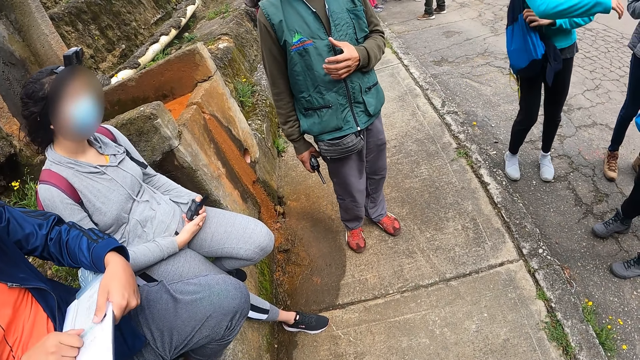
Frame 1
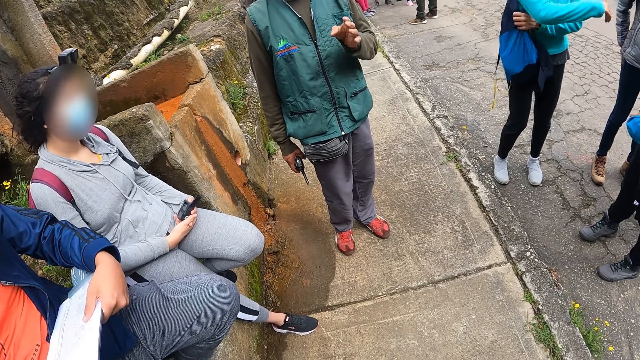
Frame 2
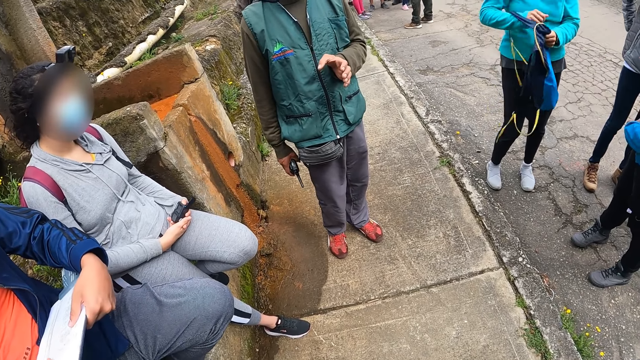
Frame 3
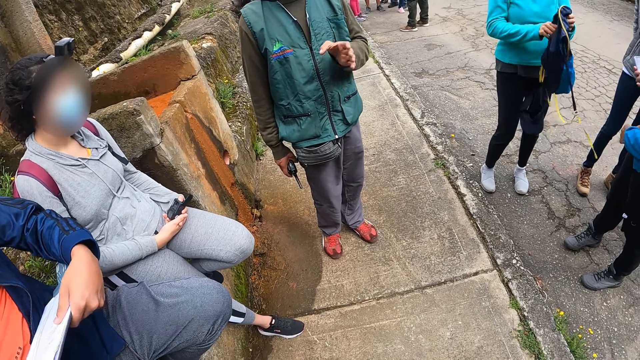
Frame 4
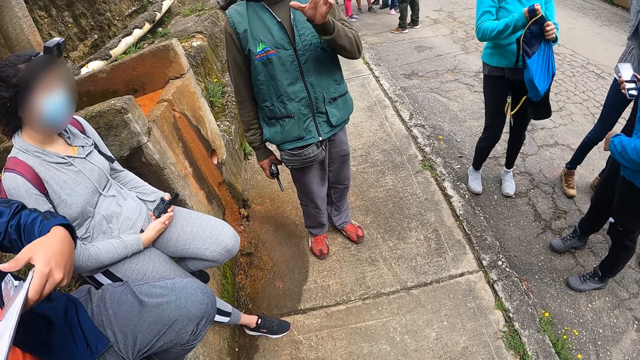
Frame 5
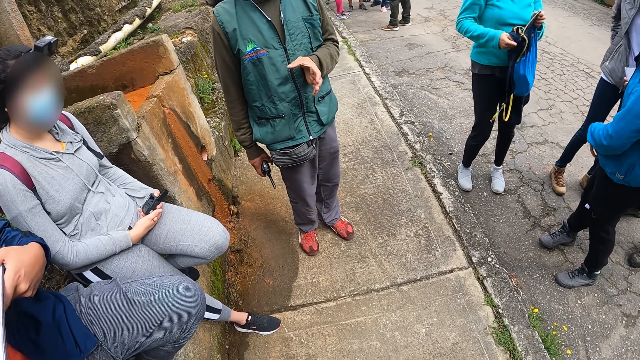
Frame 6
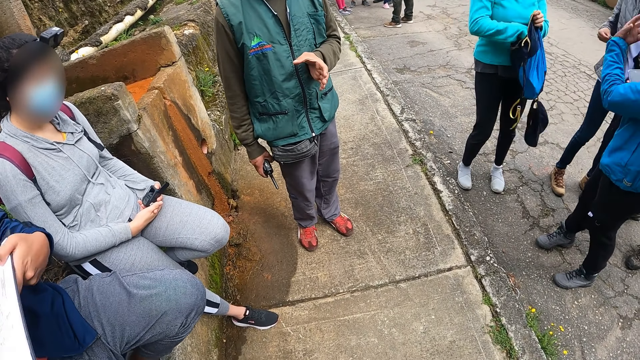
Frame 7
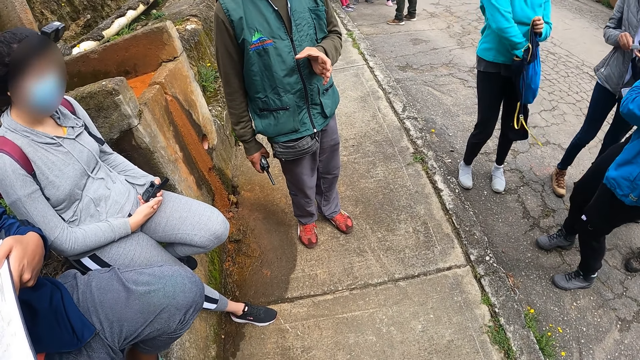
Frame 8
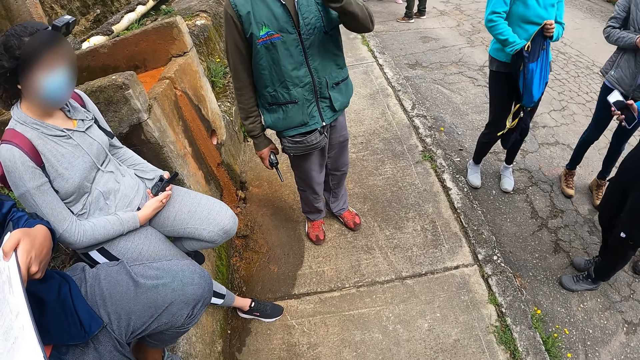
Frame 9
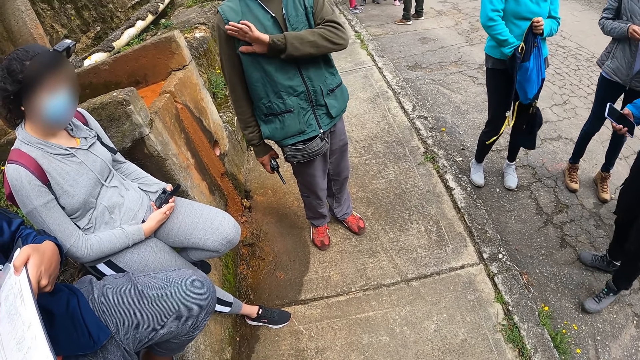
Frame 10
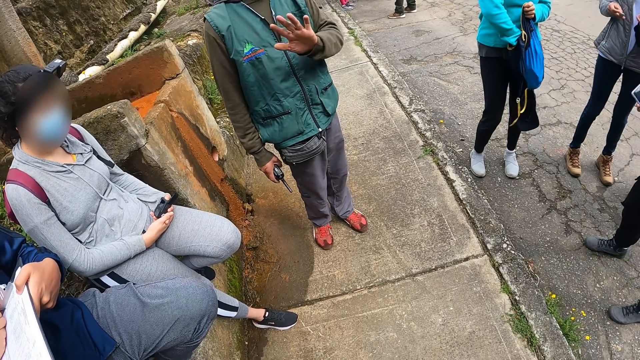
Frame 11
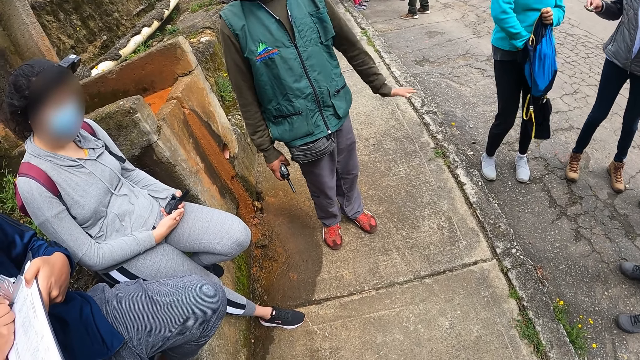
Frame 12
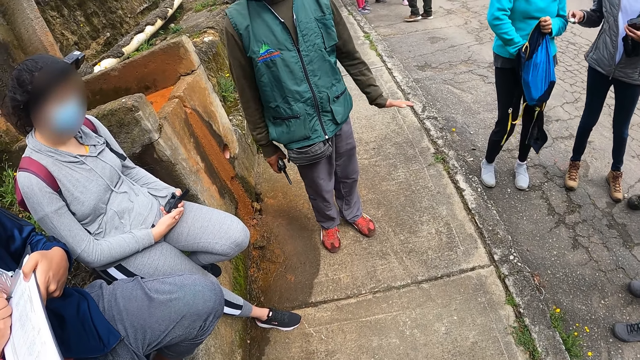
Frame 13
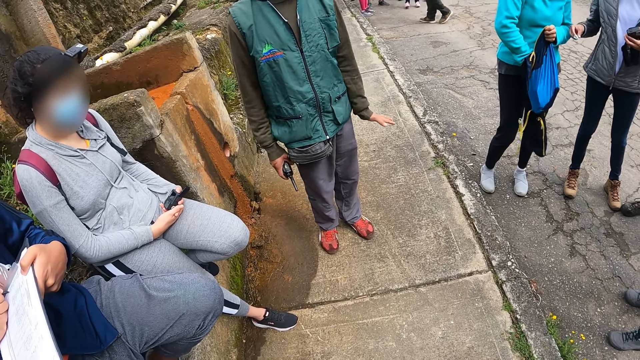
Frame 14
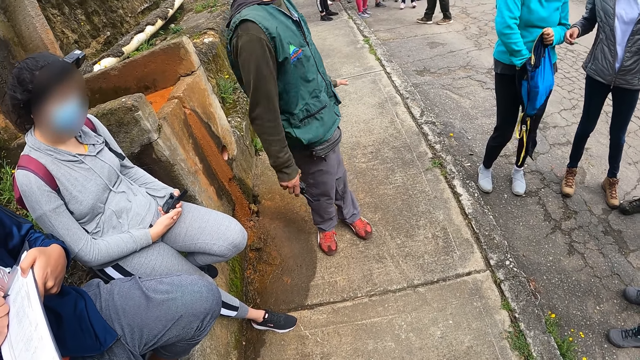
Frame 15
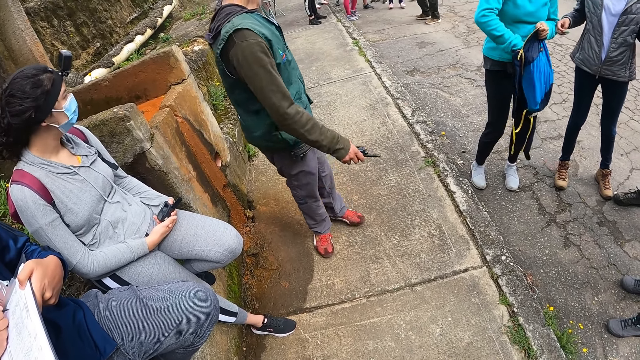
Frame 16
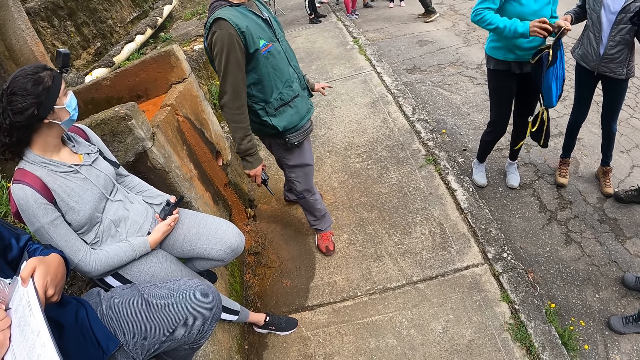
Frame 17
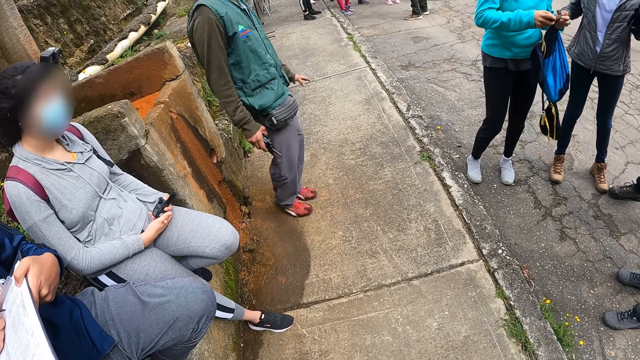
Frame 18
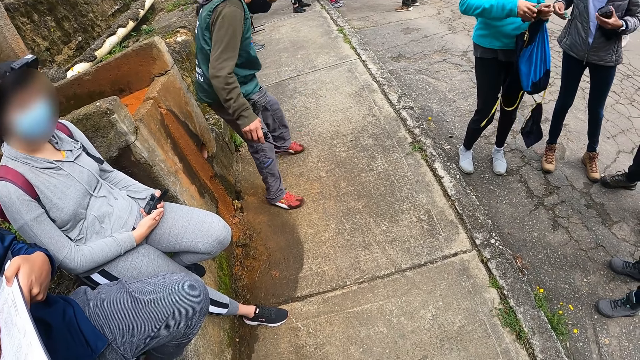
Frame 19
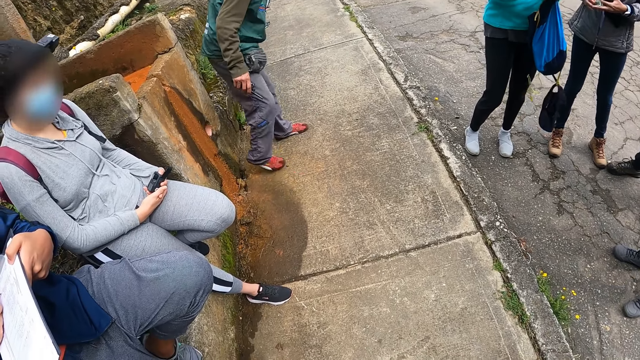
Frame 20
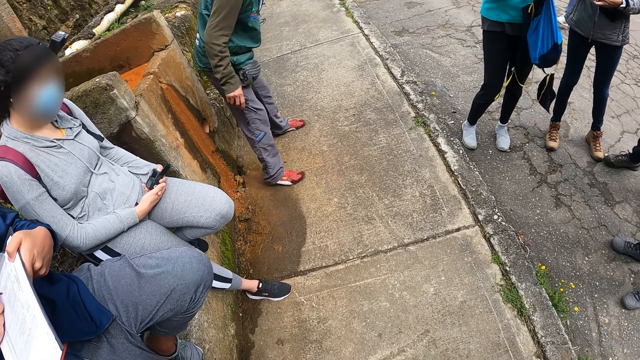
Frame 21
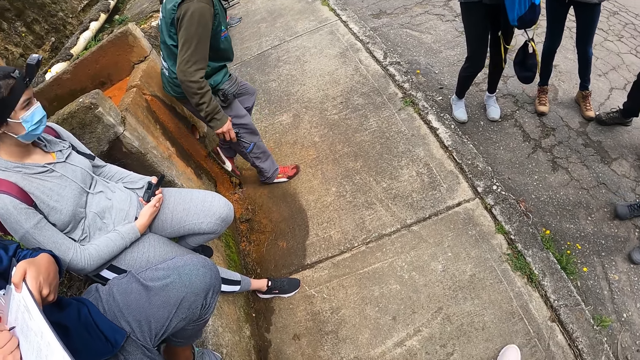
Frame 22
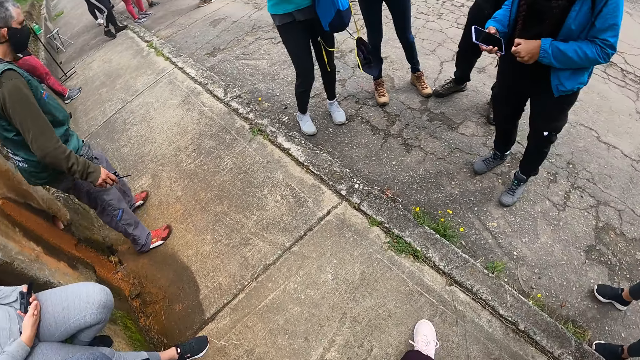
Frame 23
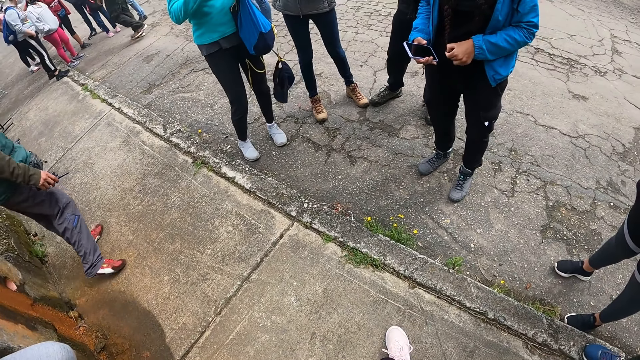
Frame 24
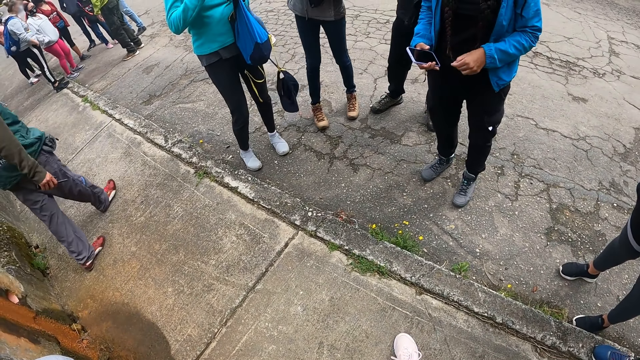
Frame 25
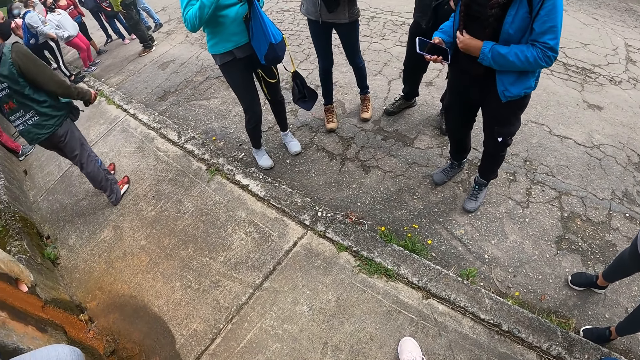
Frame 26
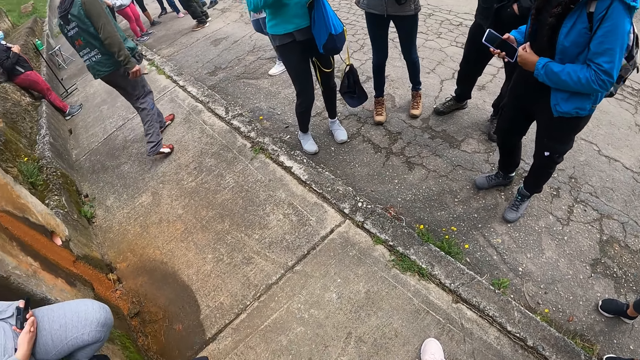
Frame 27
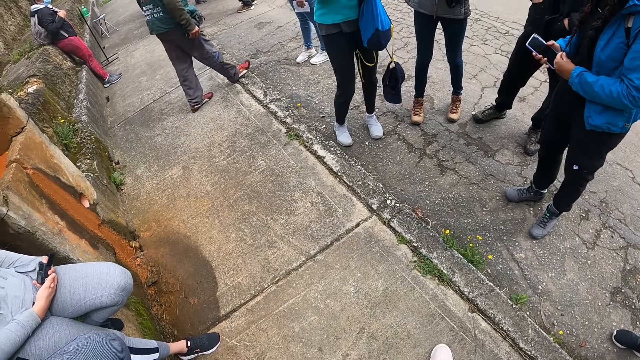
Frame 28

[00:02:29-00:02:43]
A man picks up the pen on the book with his right hand. A woman removes her backpack. The woman opens the backpack with her right hand. Another woman dips her right hand in her pocket. The man adjusts the book with his left hand. The other woman removes a paper in her pocket. The first woman dips her right hand into the backpack. The man writes on the book with the pen in his right hand. The first woman brings out a purse from the backpack with her right hand. The other woman moves money in her right hand to her left hand. The man makes steps.

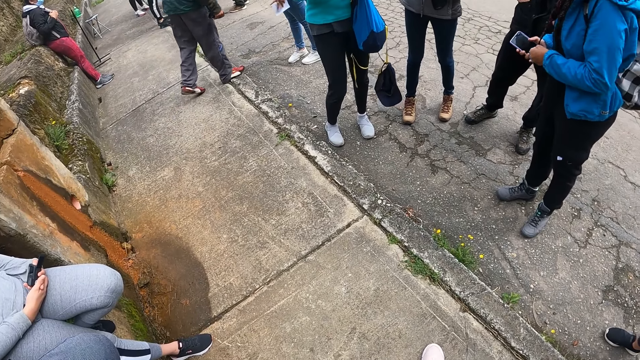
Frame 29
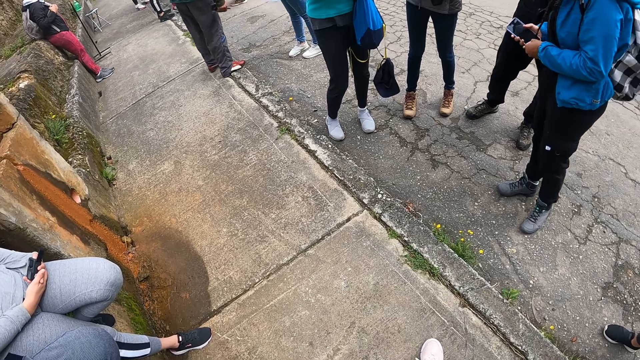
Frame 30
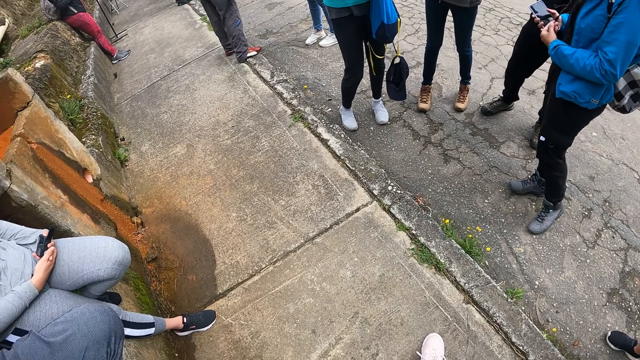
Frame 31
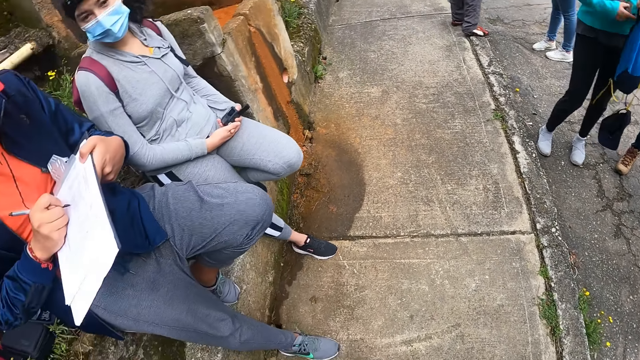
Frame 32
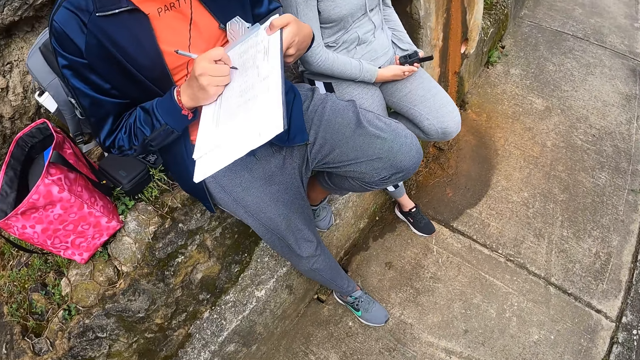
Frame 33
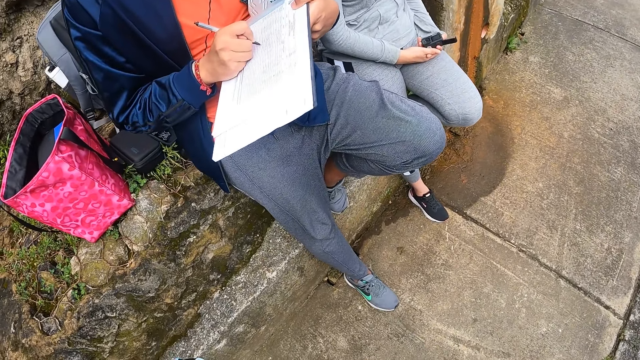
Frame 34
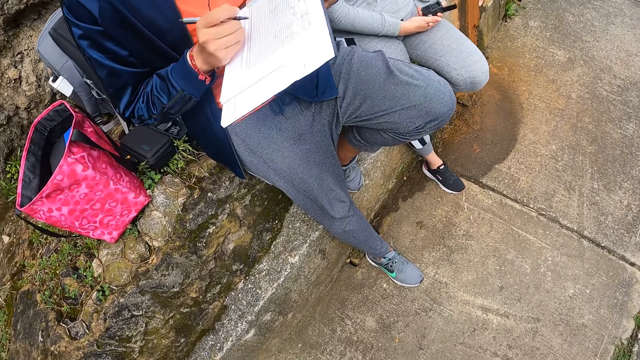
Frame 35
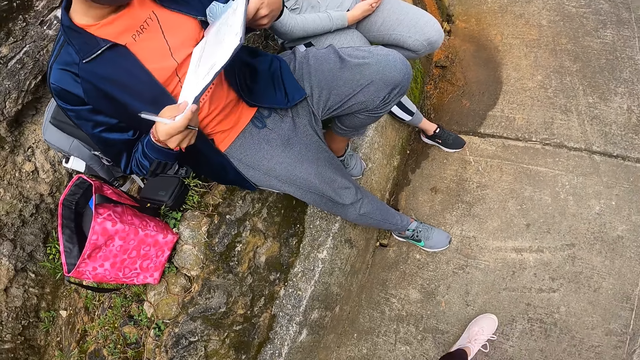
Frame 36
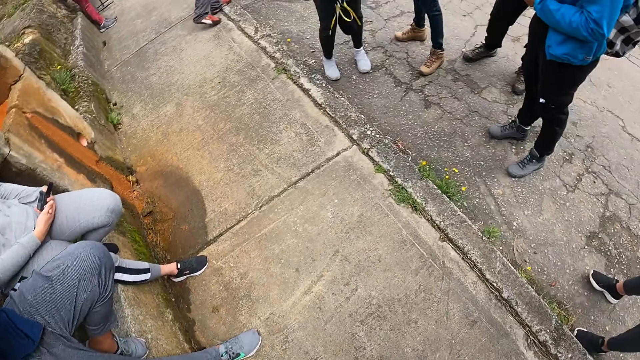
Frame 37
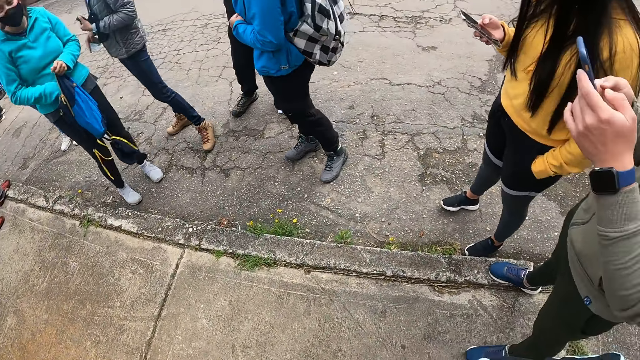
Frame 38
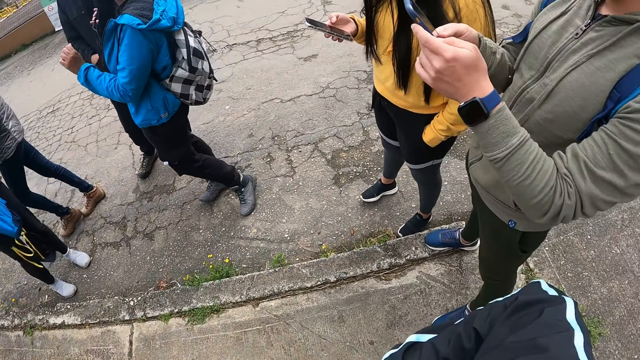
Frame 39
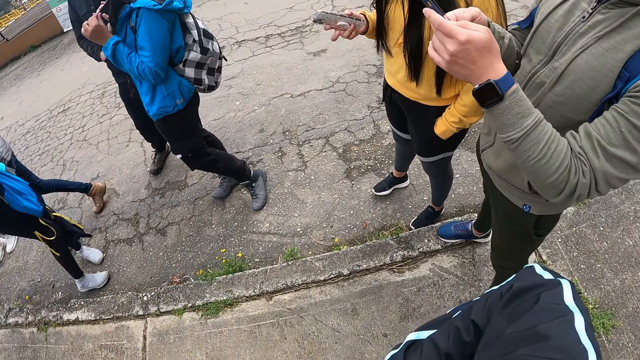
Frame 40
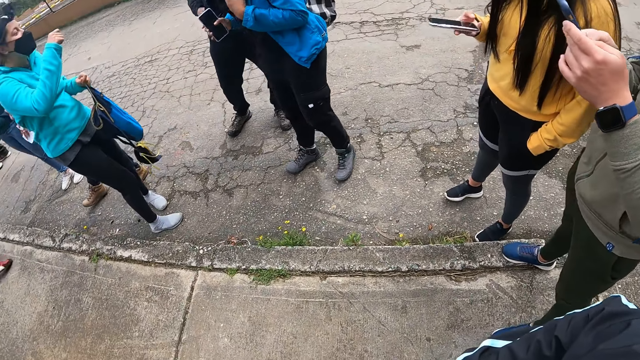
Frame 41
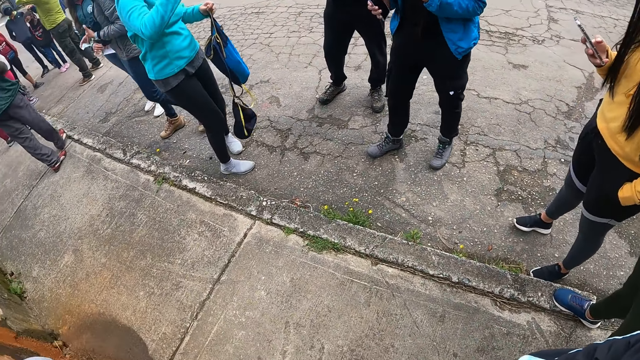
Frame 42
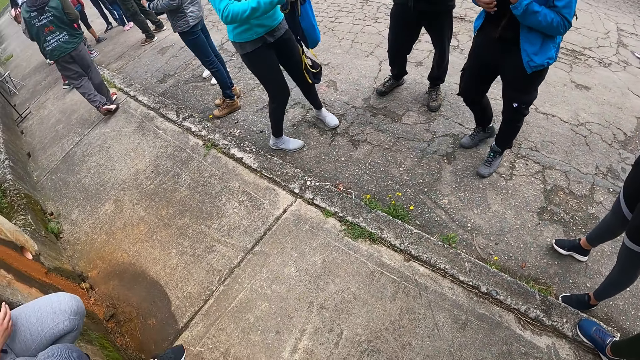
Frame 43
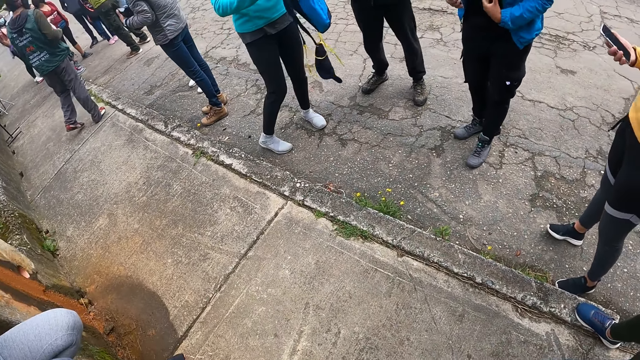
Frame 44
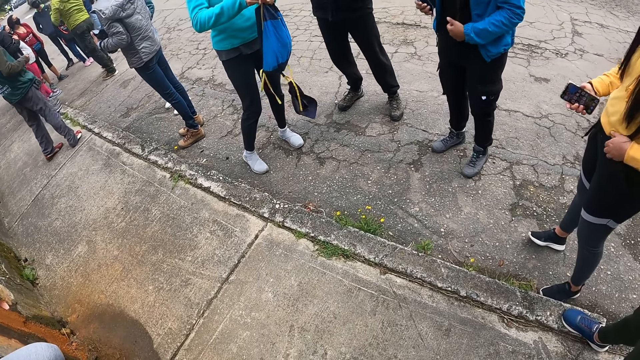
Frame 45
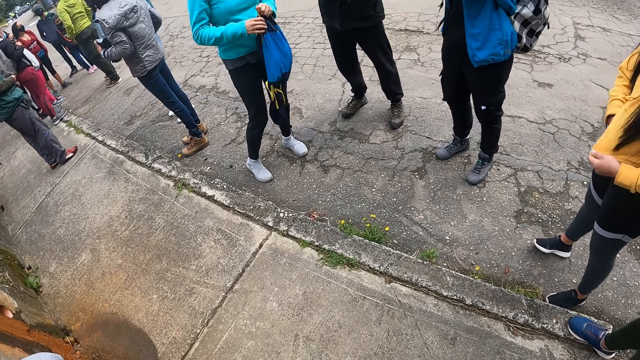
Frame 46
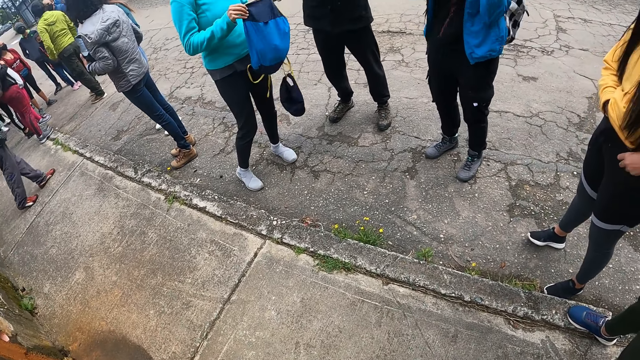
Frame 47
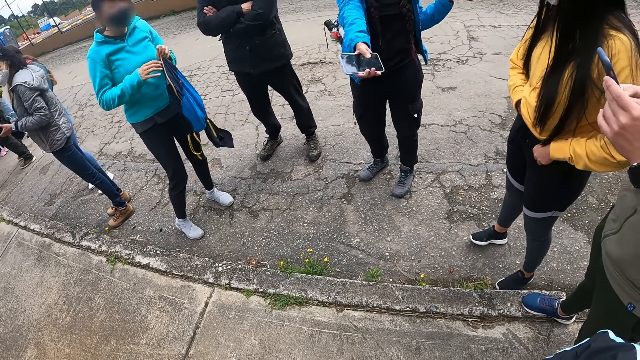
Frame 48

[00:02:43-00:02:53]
A man writes on a paper with a pen. A woman dips her right hand into the backpack. Another man operates a phone with both hands. Another woman operates a phone with her right hand. The first woman closes the backpack with her hands. A third woman interacts with a fourth woman.
